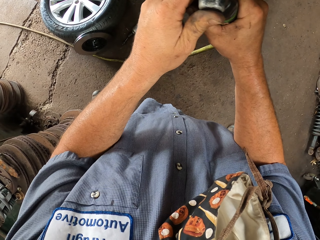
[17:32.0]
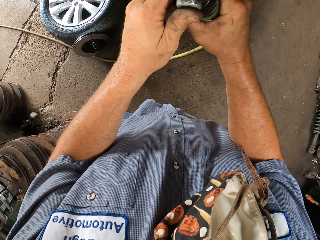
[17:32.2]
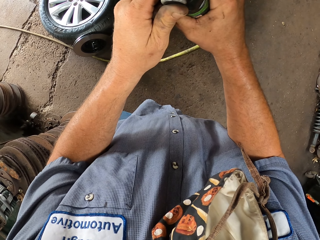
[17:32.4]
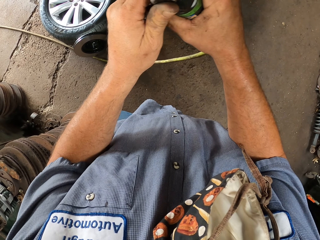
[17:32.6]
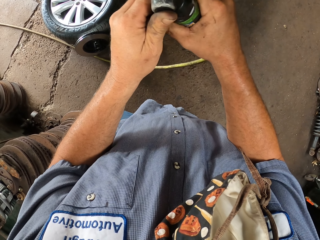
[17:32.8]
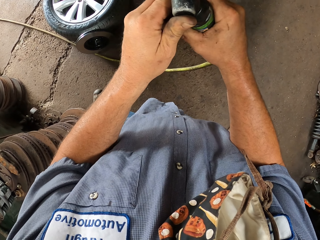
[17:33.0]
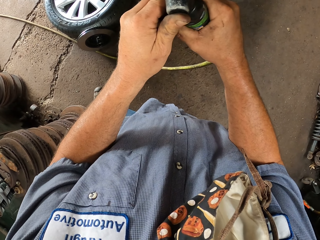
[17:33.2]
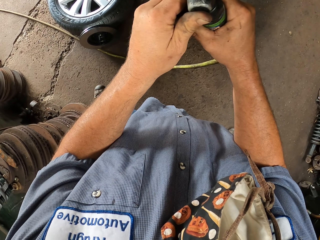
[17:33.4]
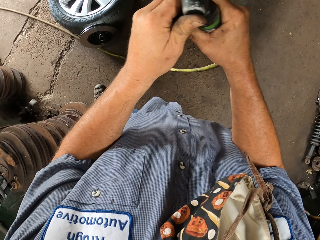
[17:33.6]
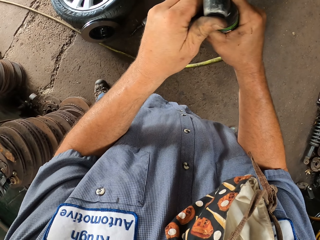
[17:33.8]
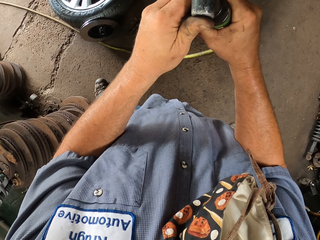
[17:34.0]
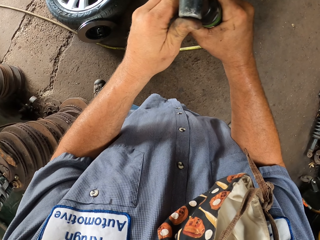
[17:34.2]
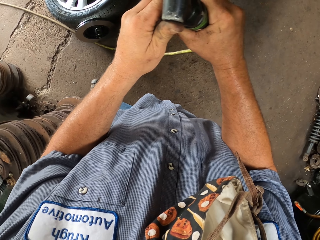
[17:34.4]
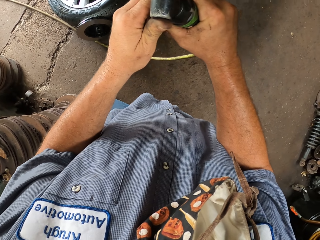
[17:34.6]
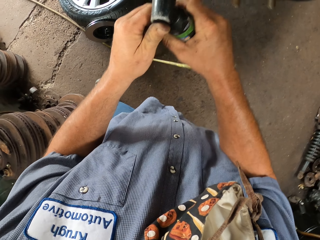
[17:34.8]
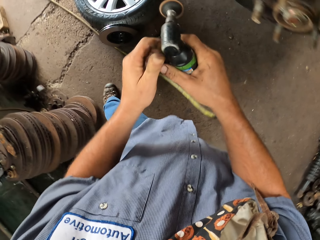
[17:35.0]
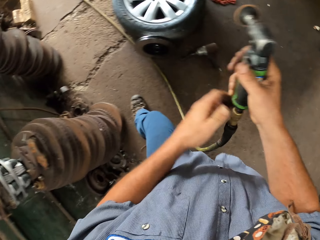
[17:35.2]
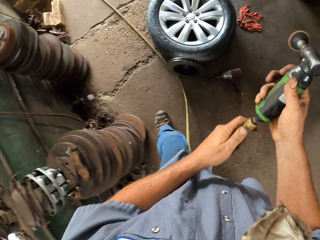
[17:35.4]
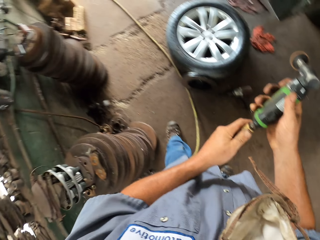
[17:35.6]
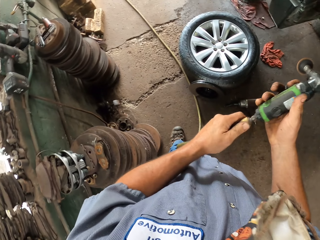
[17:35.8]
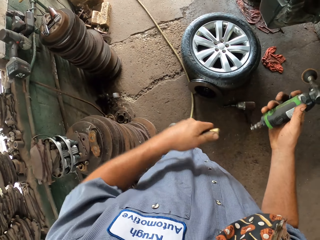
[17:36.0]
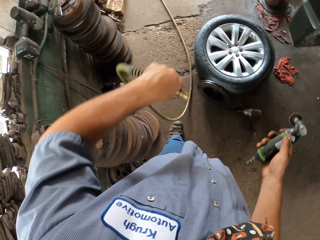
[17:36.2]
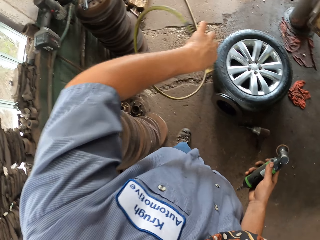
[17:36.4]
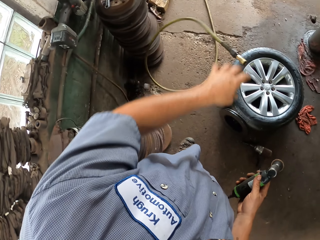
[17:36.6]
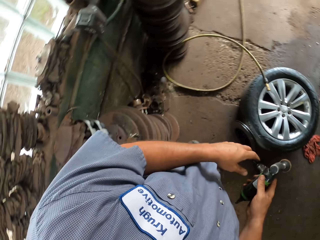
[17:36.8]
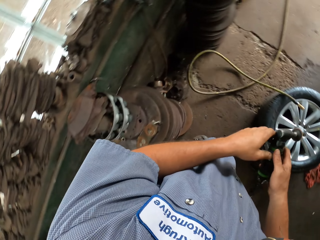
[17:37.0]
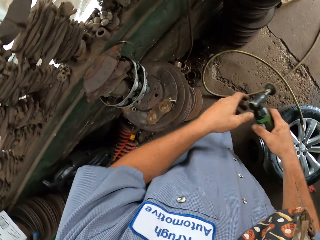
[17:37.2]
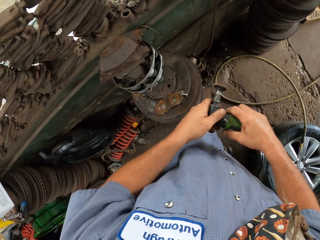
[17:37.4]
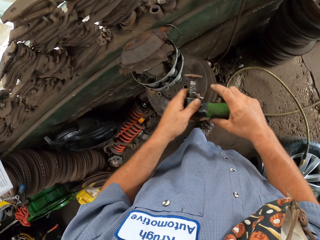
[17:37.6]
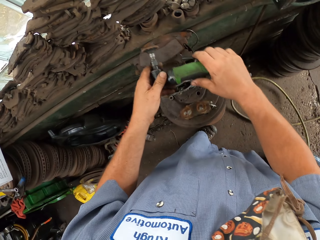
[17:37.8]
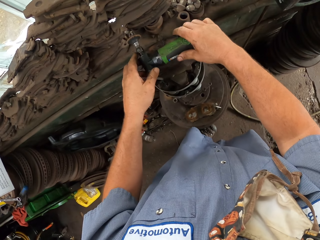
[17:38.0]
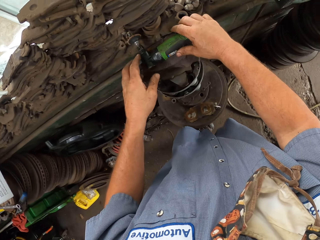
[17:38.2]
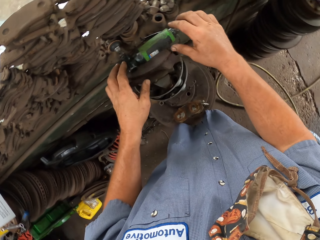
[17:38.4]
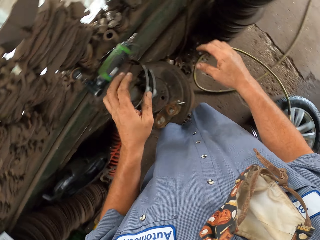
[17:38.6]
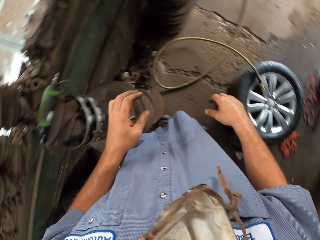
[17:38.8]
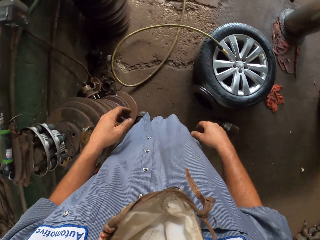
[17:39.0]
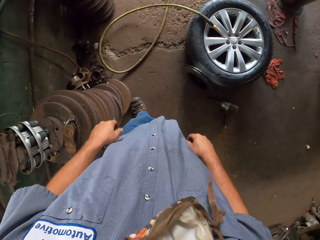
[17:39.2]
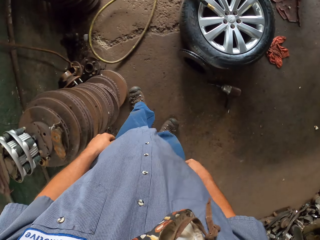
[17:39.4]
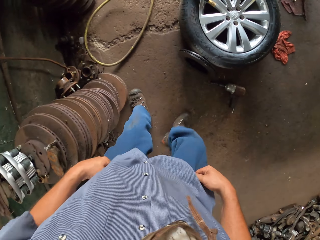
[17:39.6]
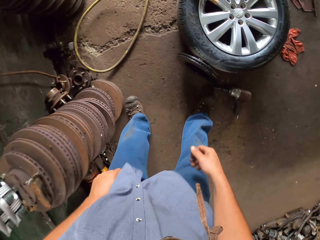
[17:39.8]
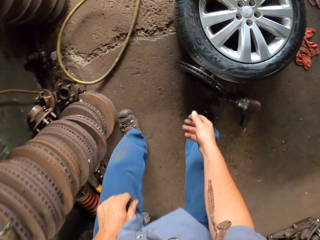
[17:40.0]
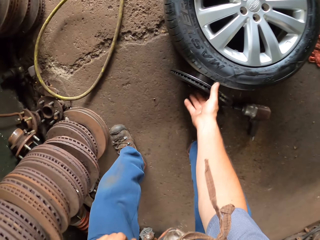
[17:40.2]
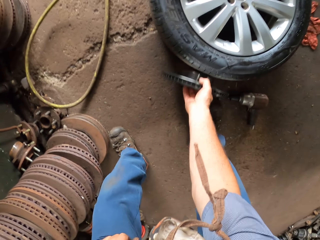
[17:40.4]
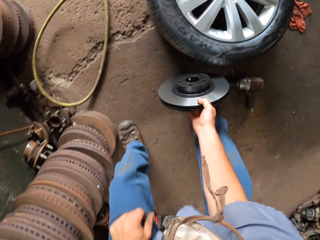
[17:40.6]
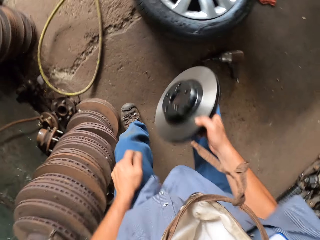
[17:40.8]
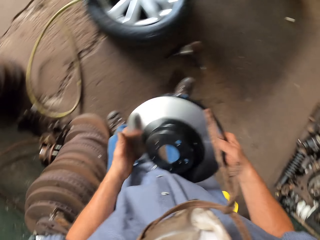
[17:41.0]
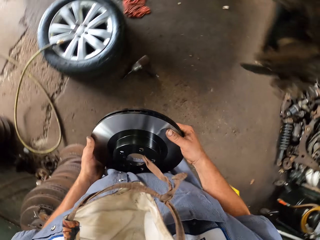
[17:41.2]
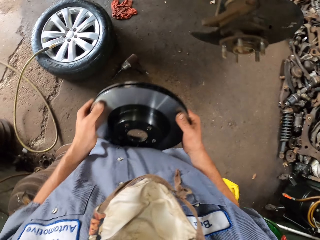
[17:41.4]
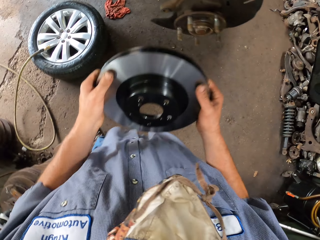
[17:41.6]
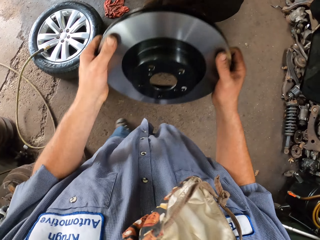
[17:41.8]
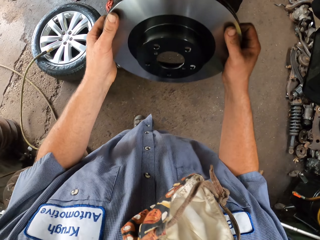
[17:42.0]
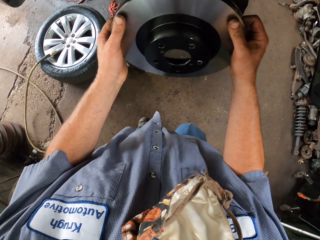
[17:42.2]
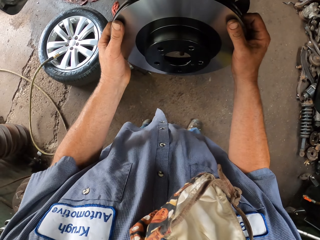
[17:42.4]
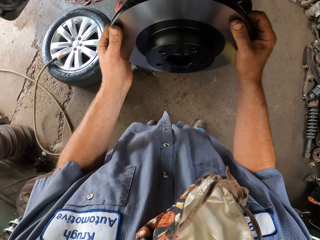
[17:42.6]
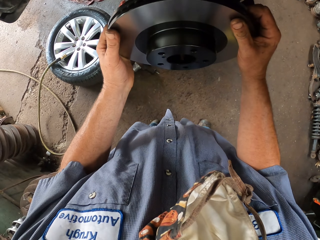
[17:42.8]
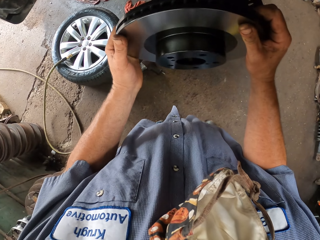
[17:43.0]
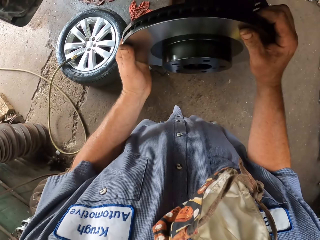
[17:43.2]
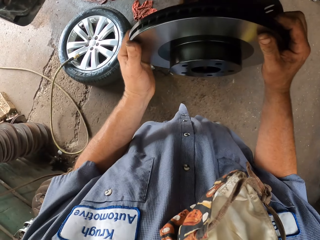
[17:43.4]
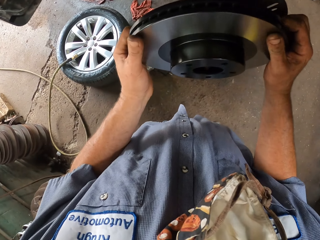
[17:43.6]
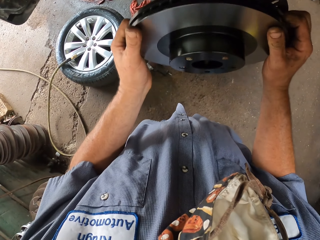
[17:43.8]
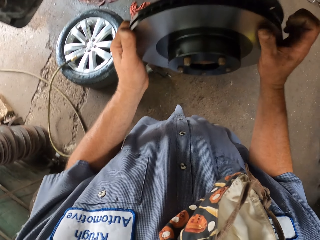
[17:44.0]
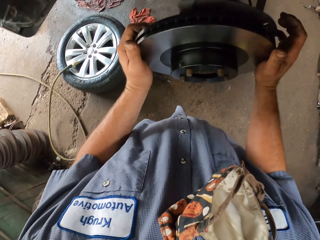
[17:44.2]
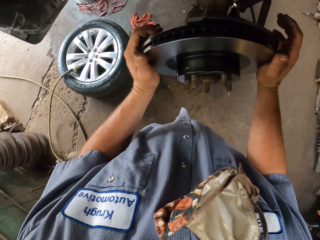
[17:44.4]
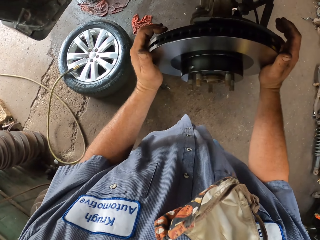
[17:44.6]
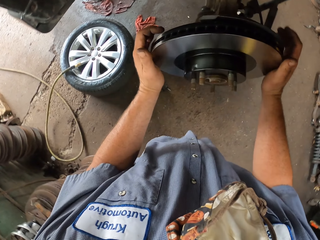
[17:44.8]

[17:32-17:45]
The camera wearer moves around something with both hands. They hold something with both hands. They unplug the cable or pipe from something. They drop the pipe down. They hold something with both hands. They place something on the frame beside the rims. They pick up the rim plate with both hands. They fix the rim plate on something.

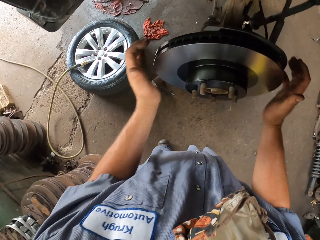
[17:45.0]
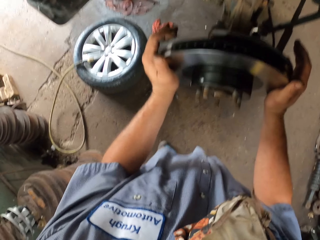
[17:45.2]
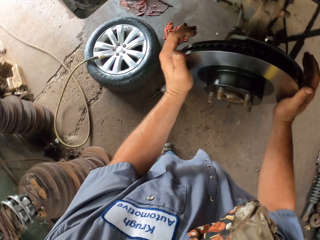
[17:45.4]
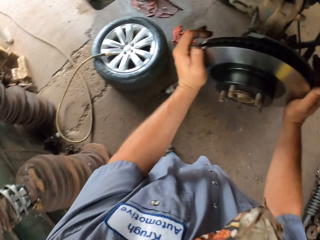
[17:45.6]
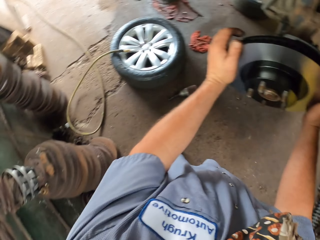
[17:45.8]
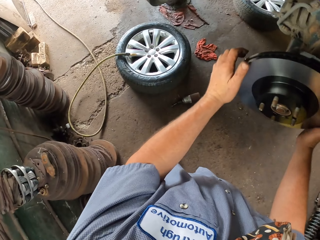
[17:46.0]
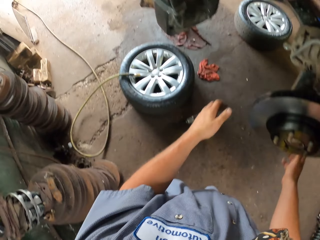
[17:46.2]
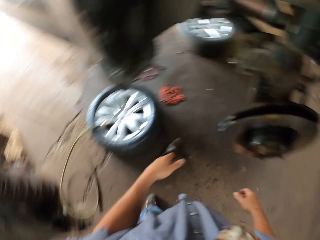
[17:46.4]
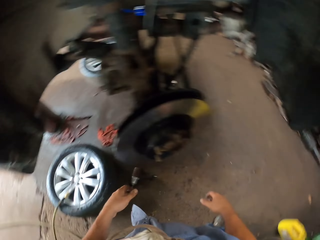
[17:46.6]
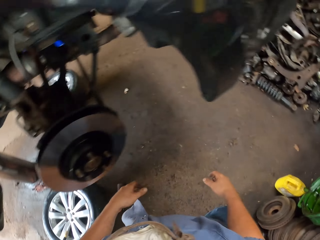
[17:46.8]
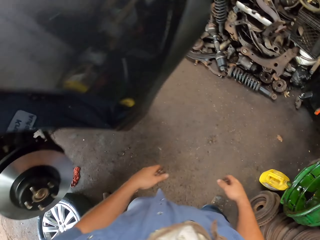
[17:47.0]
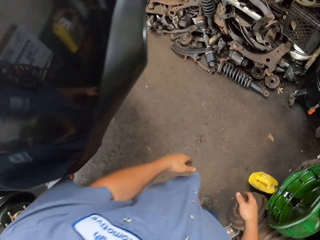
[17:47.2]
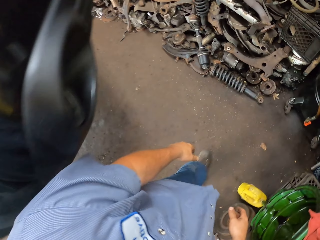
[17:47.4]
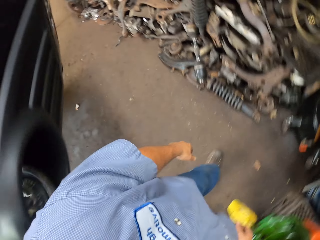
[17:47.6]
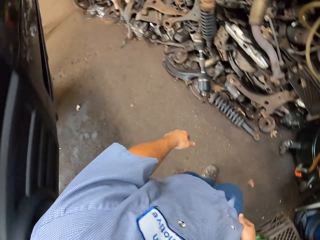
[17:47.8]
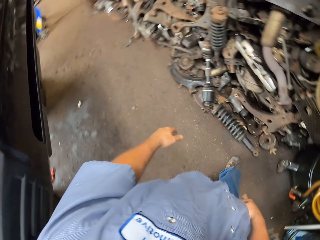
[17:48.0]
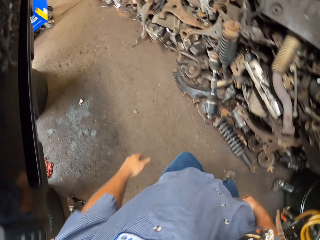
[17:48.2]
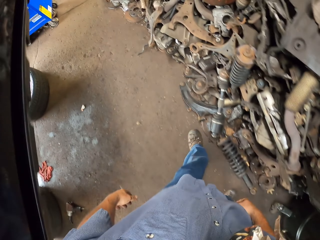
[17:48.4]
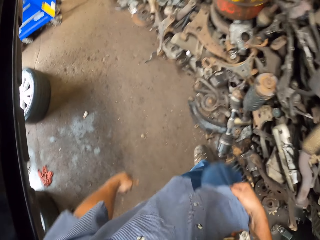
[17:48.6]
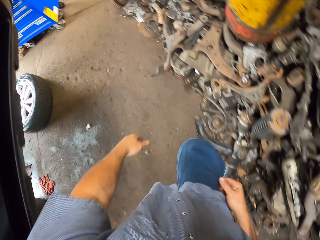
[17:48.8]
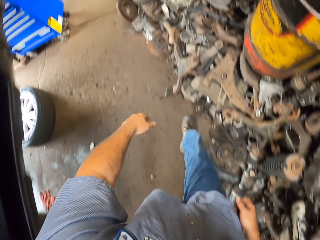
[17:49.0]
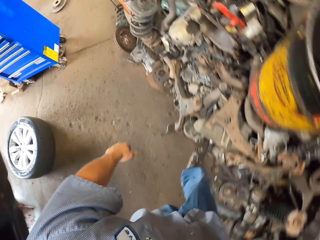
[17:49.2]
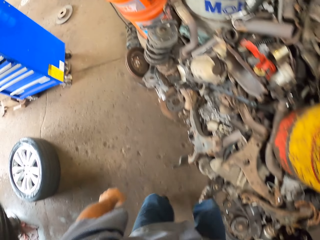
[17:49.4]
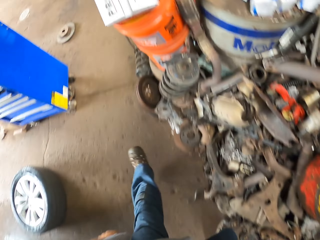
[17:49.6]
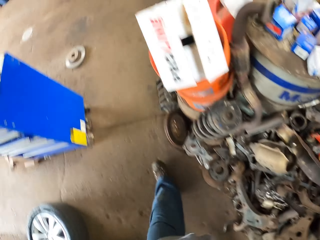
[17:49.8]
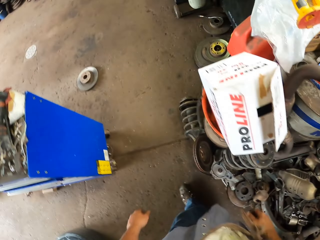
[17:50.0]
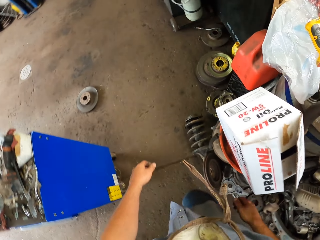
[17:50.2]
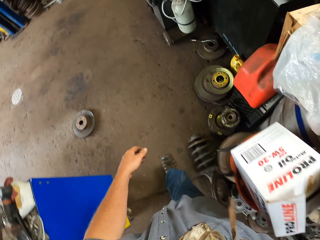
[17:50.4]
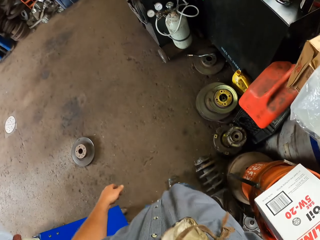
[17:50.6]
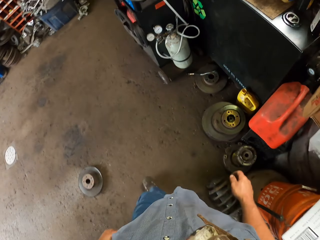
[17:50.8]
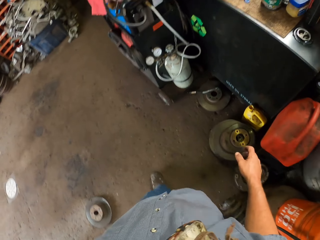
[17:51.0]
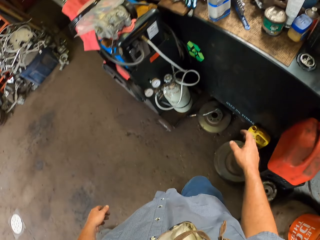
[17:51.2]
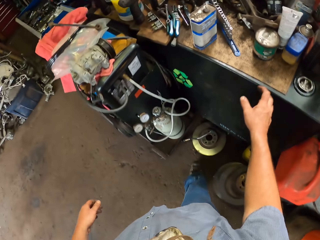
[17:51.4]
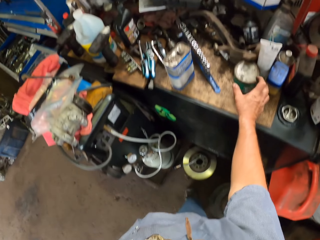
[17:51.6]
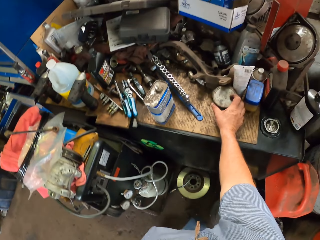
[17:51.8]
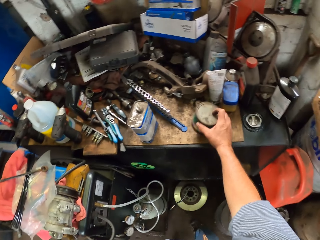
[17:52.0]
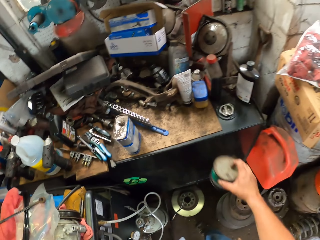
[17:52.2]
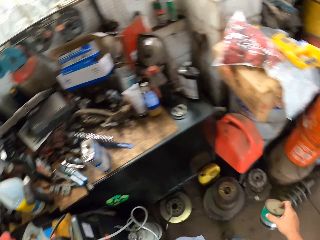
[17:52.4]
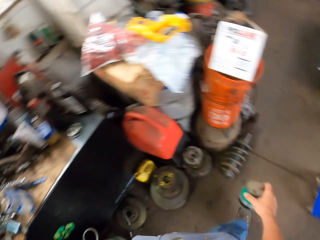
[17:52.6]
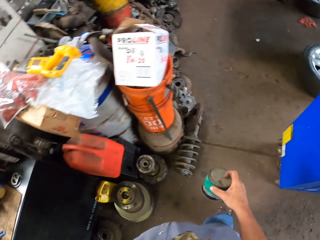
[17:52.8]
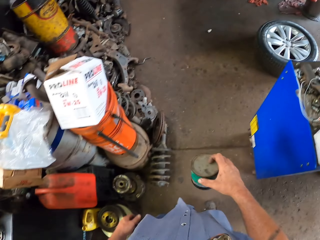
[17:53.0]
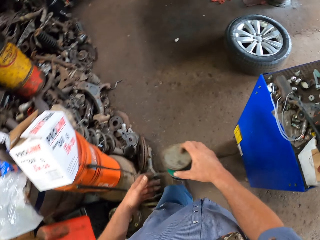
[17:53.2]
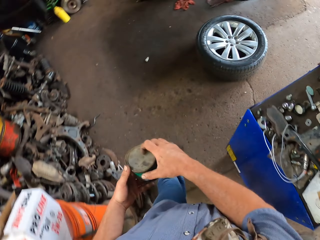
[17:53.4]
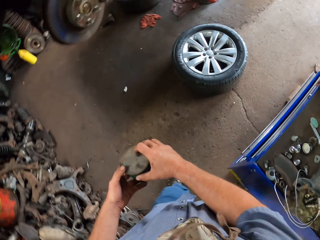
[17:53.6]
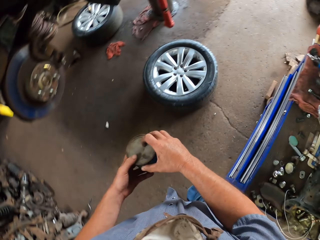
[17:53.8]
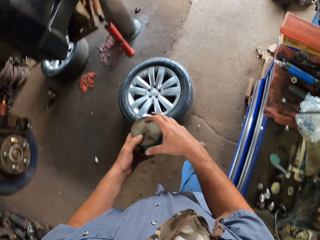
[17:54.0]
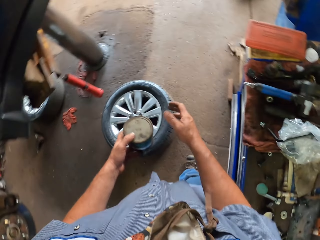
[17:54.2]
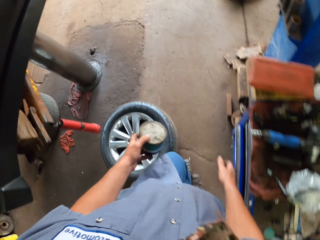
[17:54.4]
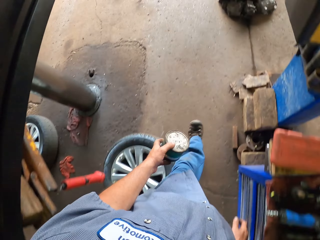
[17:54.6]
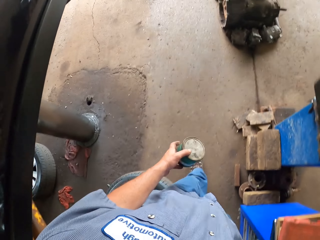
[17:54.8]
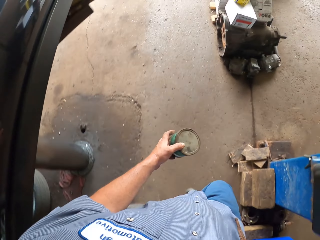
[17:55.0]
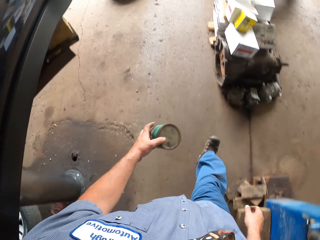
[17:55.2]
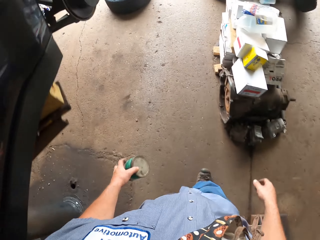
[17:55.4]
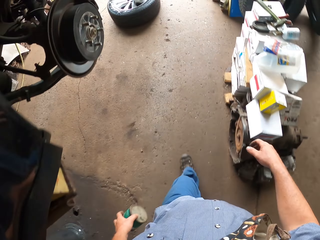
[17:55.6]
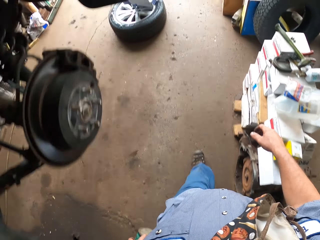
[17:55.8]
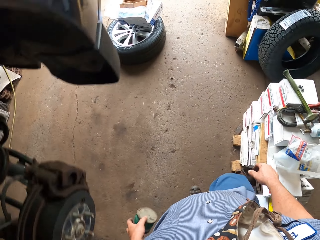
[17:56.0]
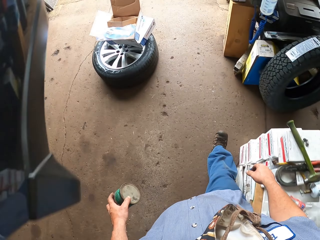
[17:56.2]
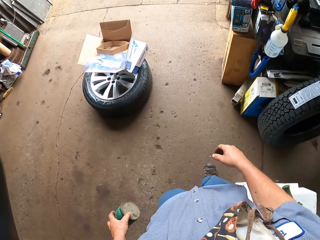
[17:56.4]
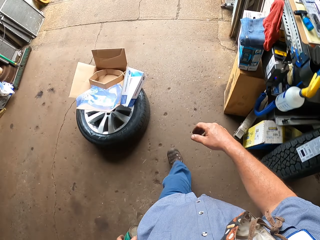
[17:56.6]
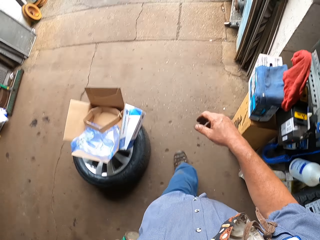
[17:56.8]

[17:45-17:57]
The camera wearer fixes the rim plate on something. They walk ahead in the room. They swing both hands. They pick up a container with the right hand. They walk ahead in the room.
